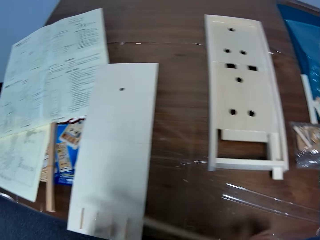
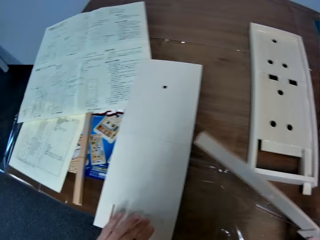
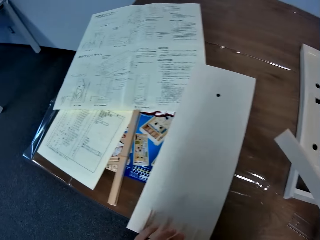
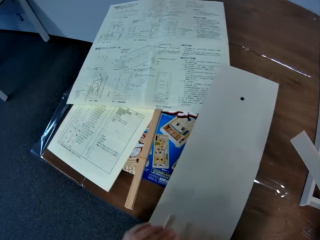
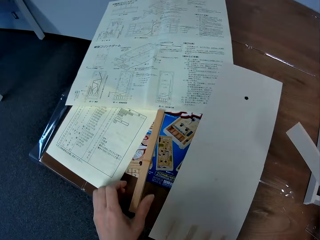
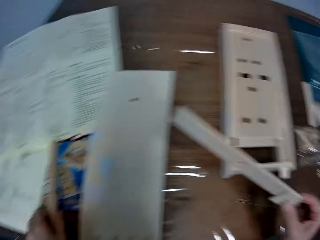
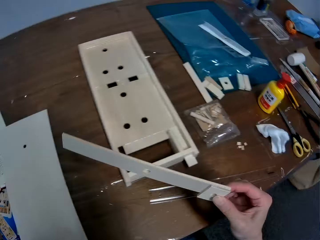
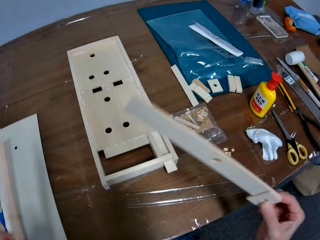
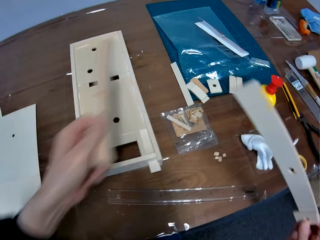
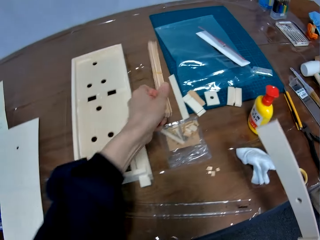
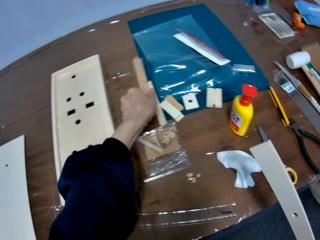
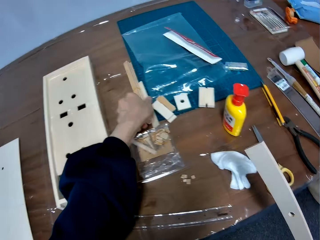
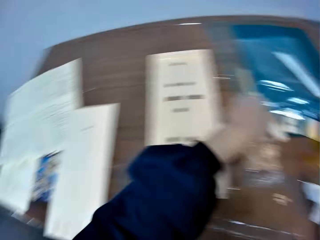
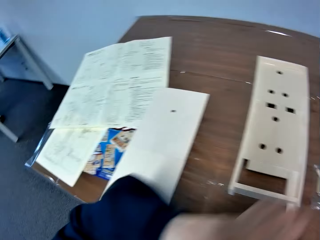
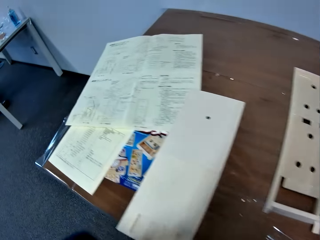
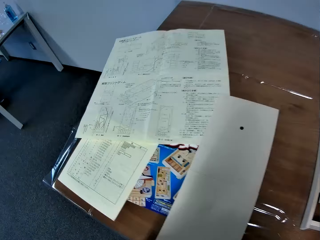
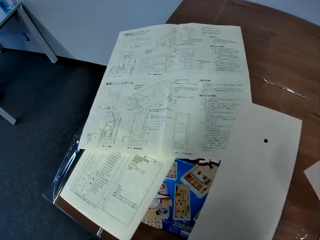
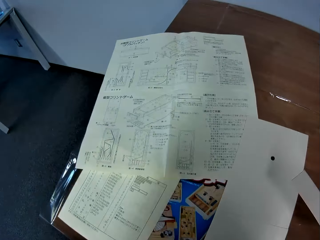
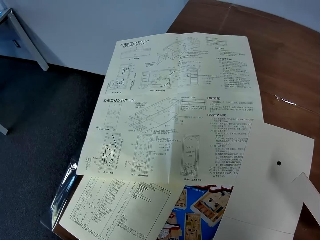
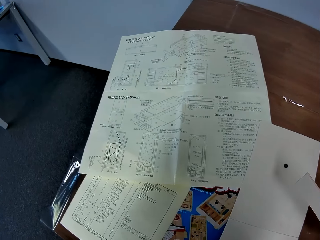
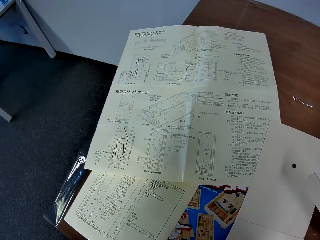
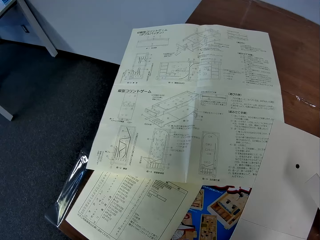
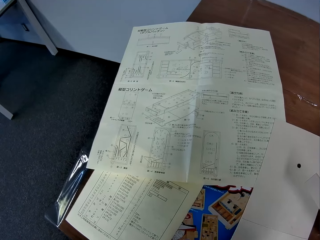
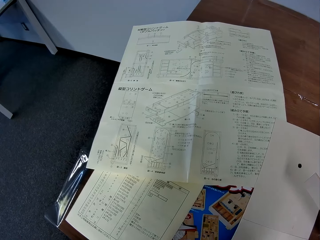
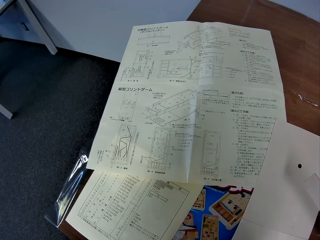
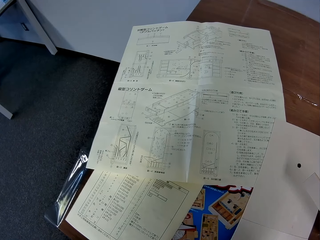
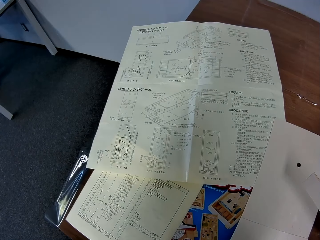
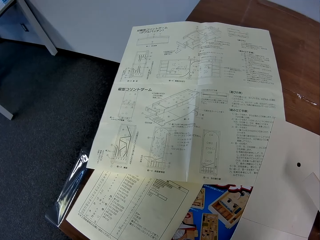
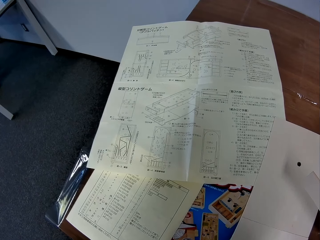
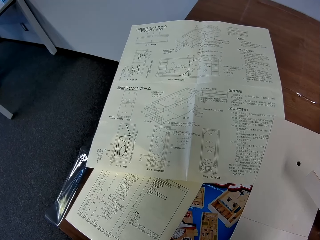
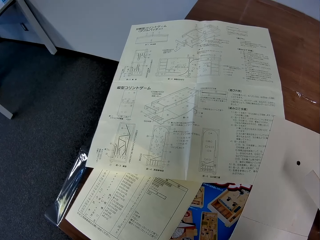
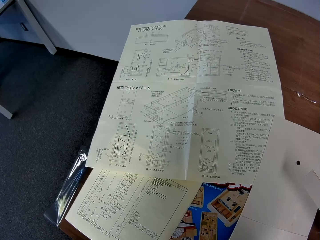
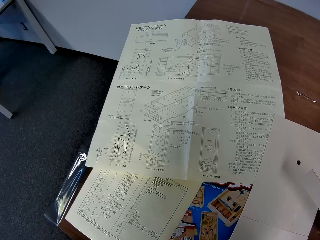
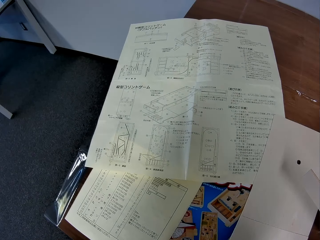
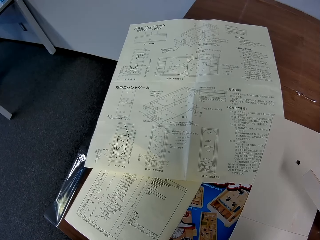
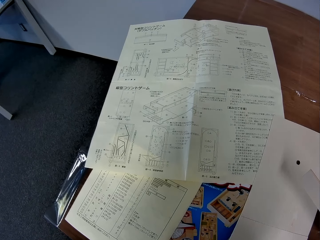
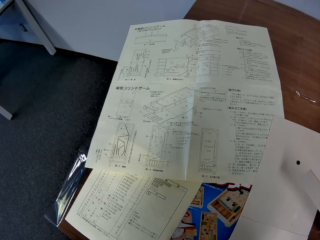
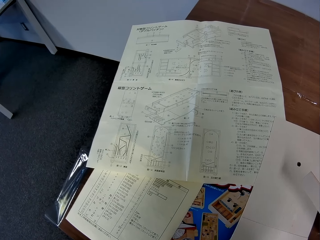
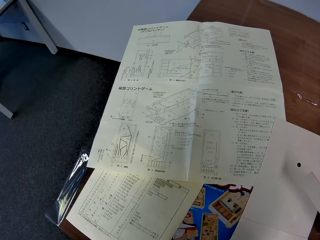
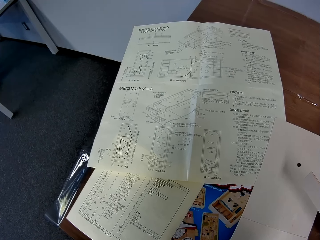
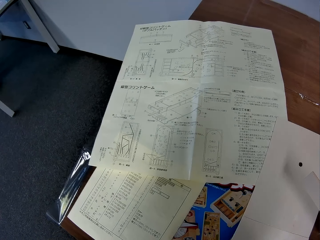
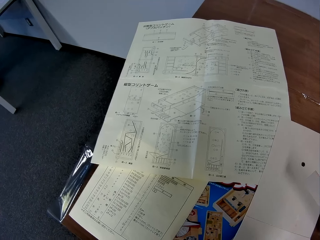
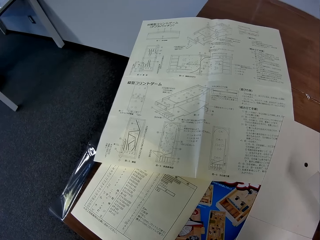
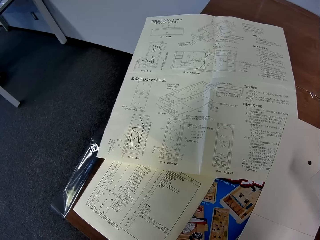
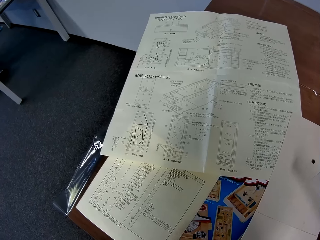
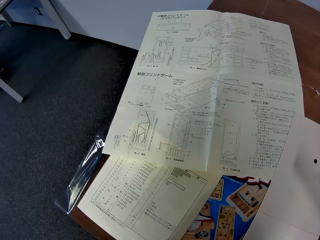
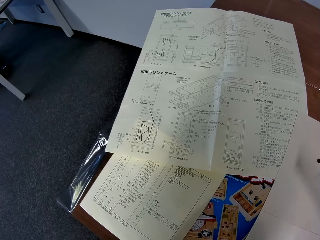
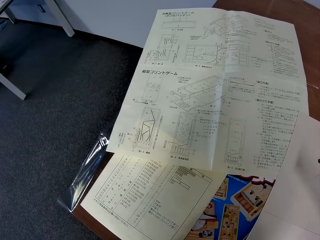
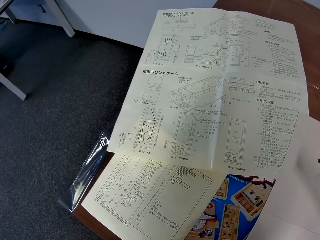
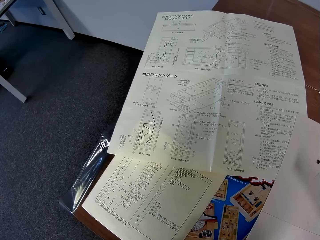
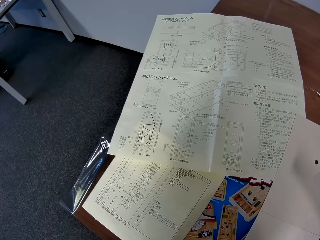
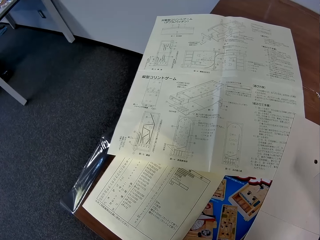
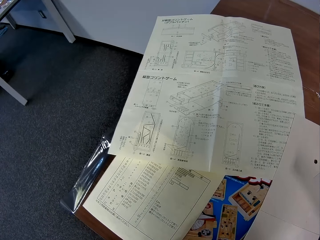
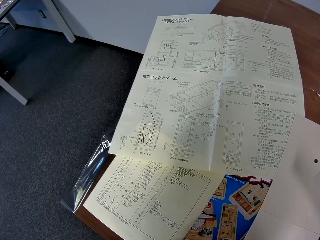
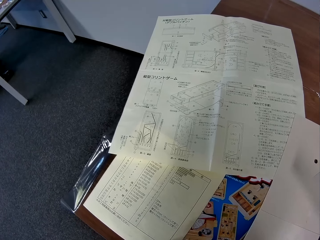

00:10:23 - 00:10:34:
The camera wearer touches the flat wood sheet with his left hand. He picks up a long piece of wood from the table with his left hand. He drops the long piece of wood on the table. He reads from a paper on the table.

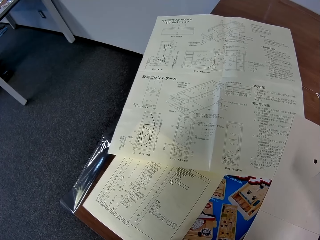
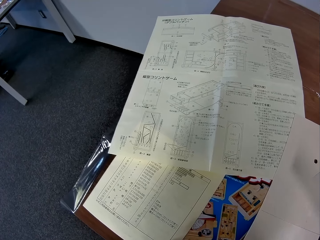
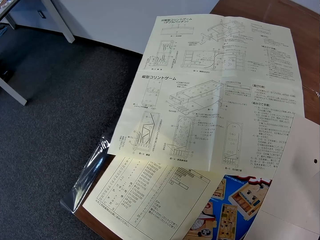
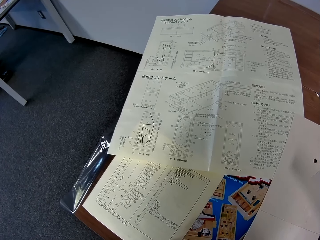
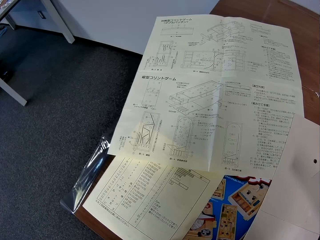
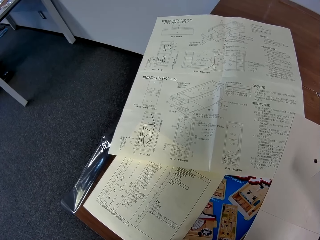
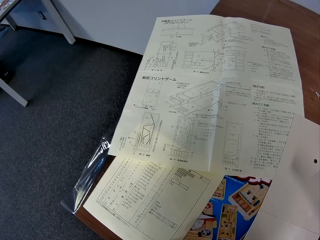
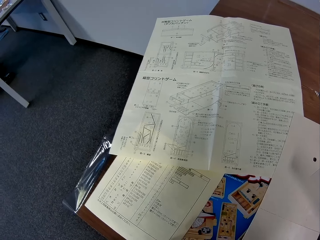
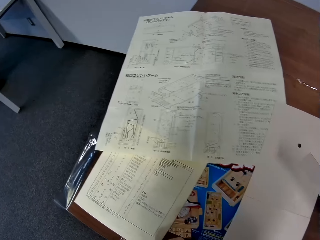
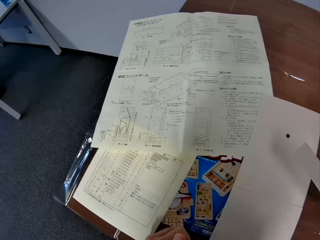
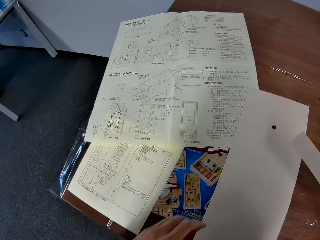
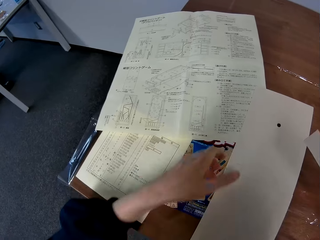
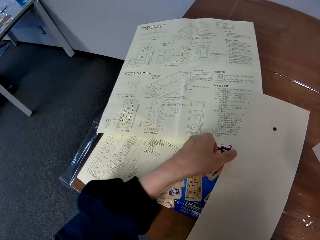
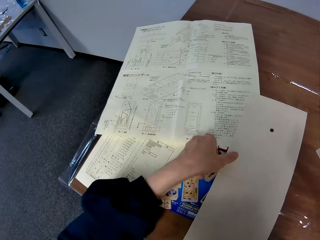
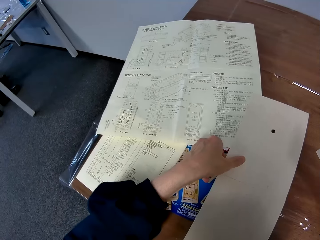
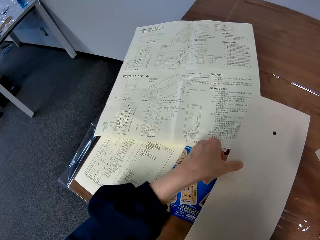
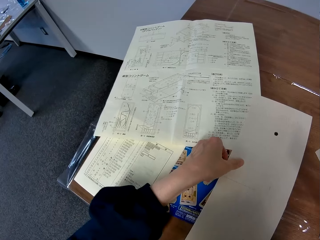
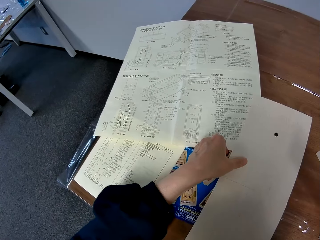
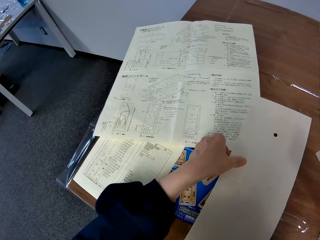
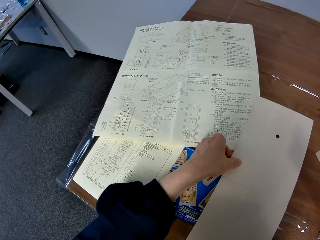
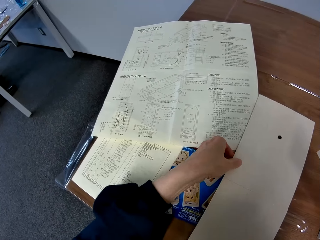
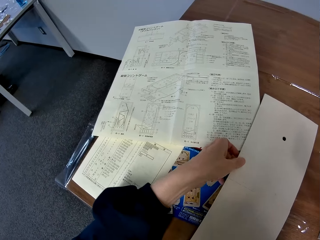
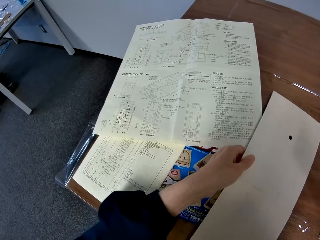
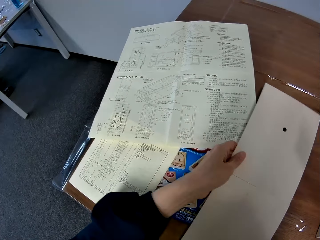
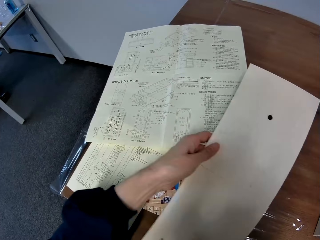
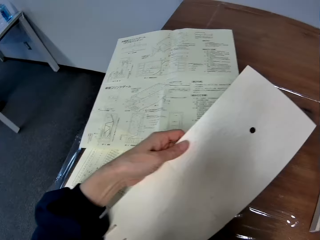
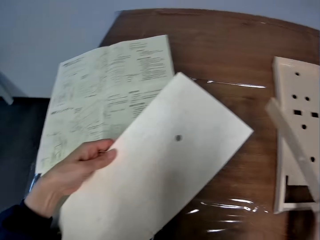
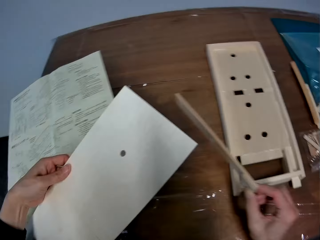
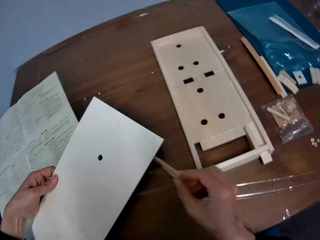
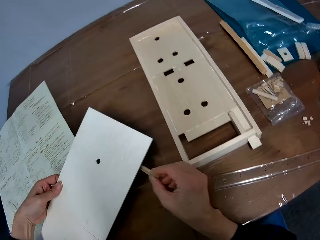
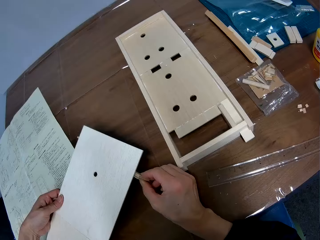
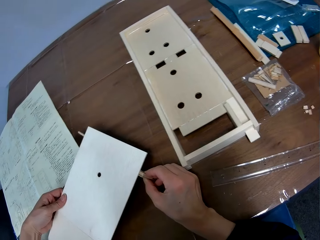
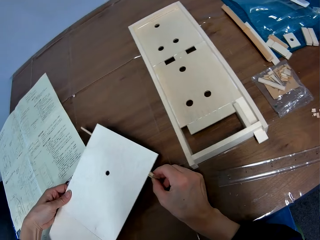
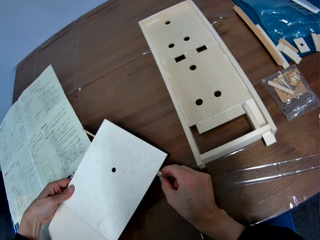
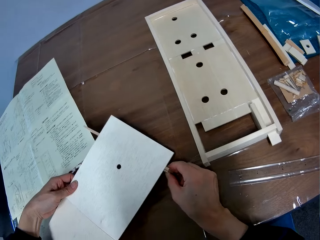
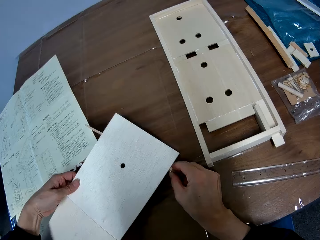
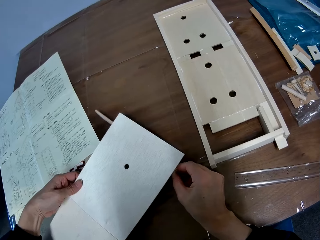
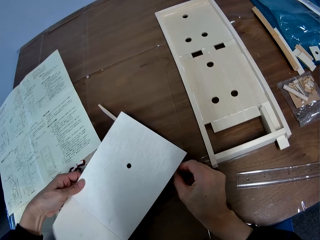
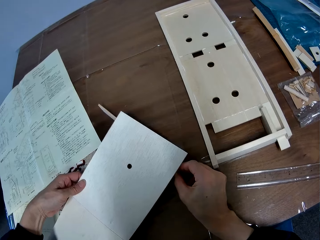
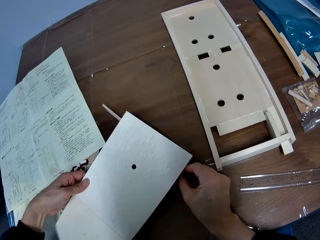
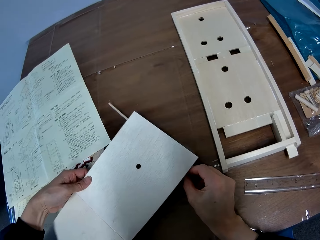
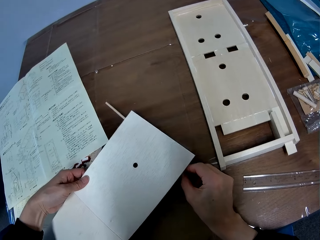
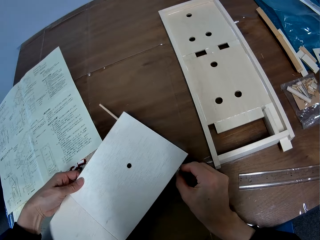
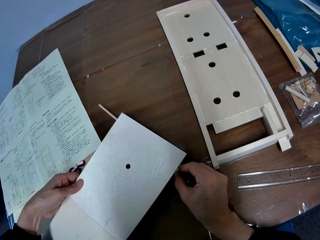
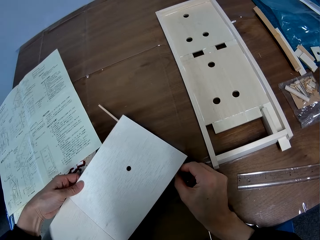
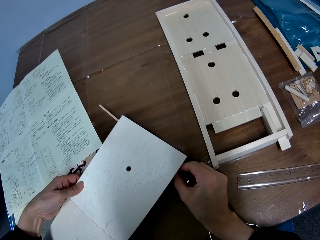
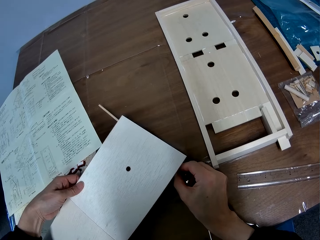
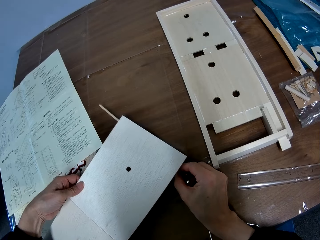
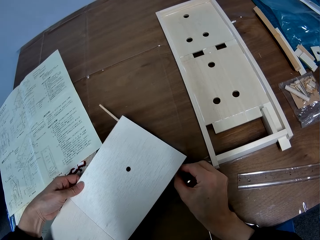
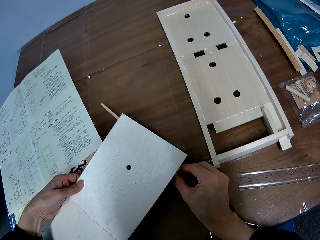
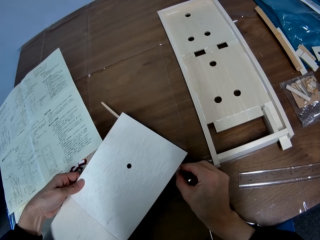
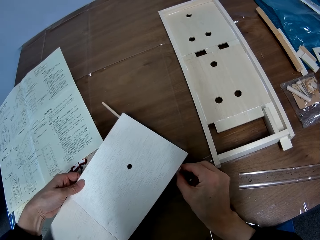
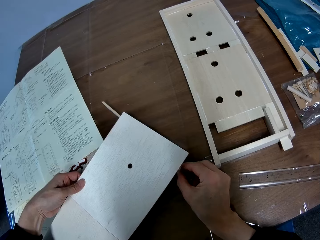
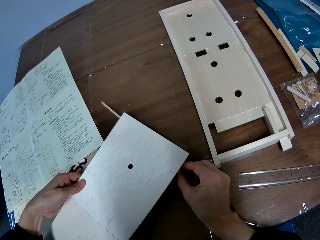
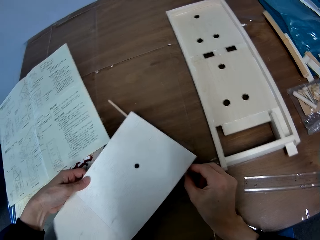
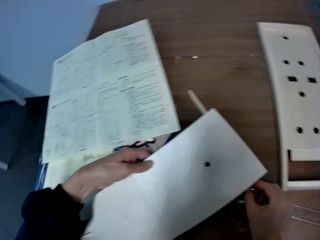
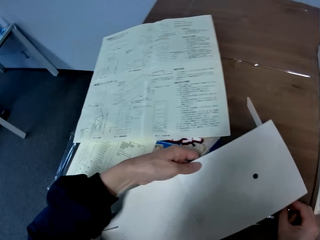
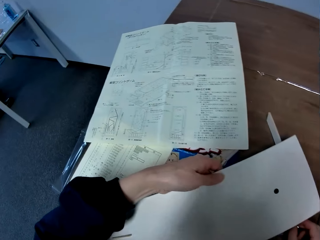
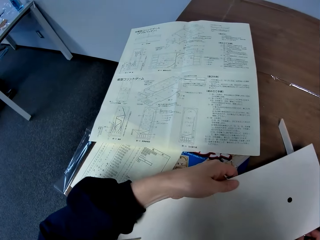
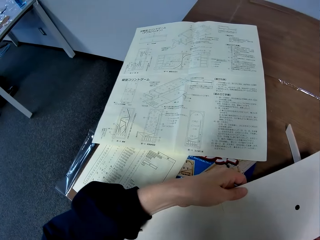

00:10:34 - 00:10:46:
The camera wearer picks up the flat wood sheet or wooden pinball machine from the table. They set the flat wood sheet on the long and short pieces of wood on the table. They look at the wooden pinball machine.
